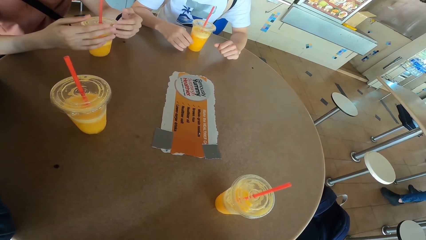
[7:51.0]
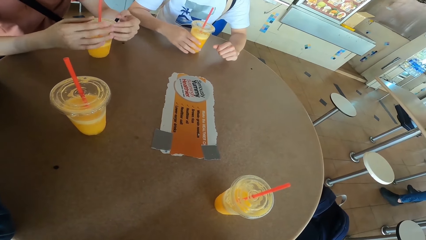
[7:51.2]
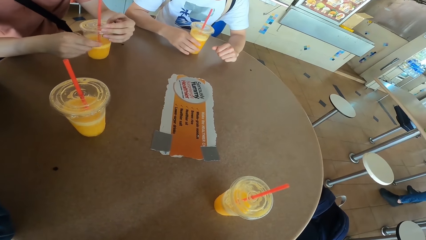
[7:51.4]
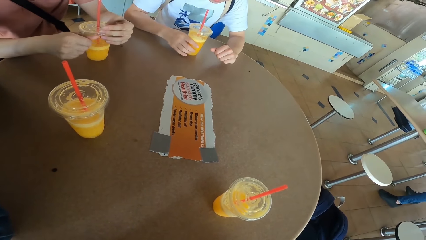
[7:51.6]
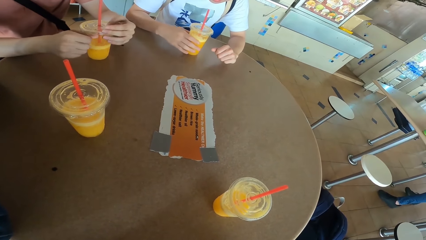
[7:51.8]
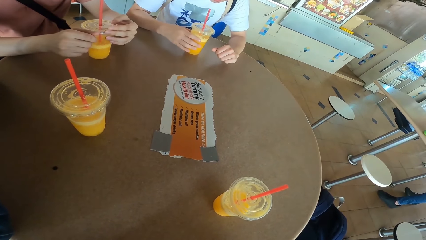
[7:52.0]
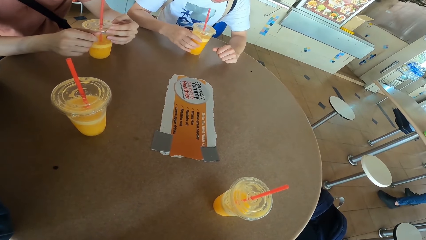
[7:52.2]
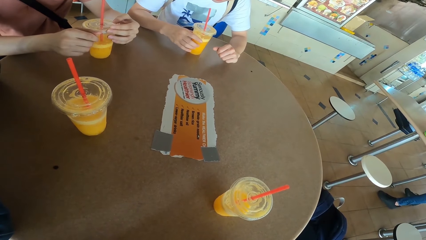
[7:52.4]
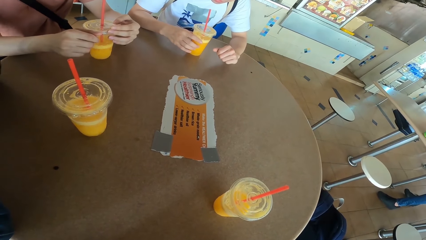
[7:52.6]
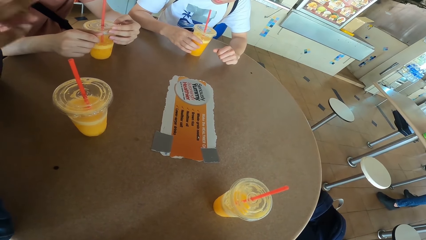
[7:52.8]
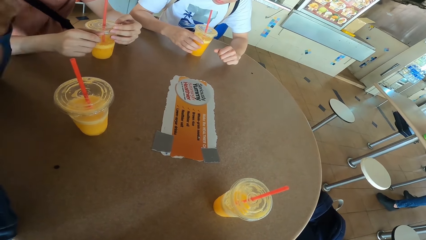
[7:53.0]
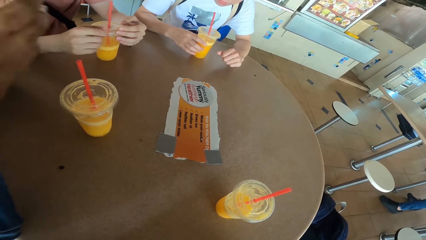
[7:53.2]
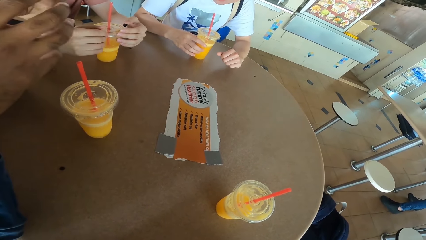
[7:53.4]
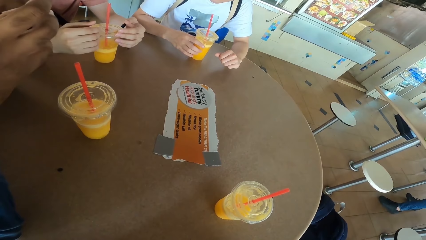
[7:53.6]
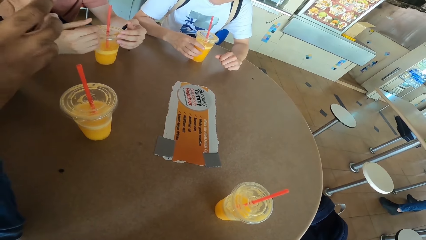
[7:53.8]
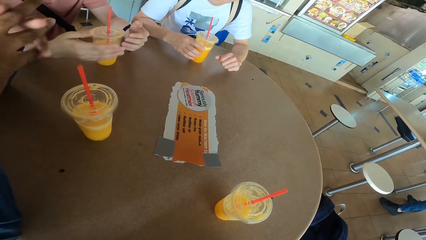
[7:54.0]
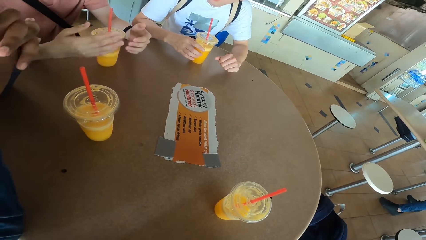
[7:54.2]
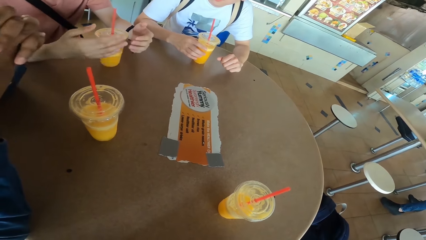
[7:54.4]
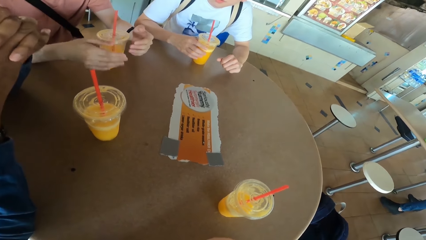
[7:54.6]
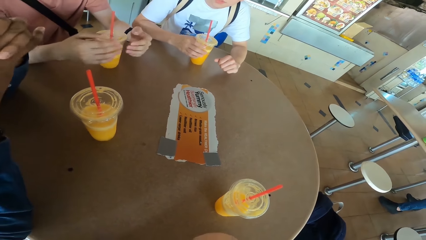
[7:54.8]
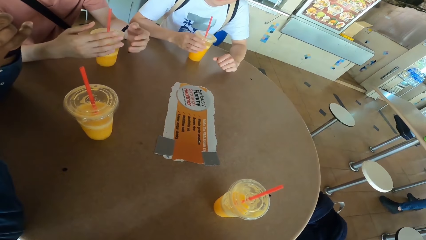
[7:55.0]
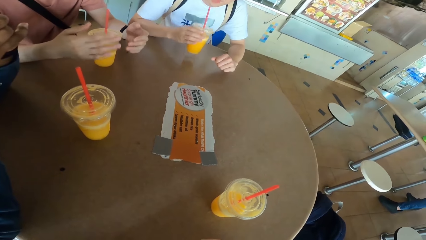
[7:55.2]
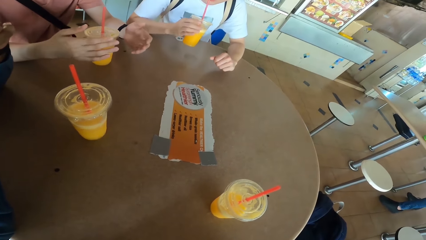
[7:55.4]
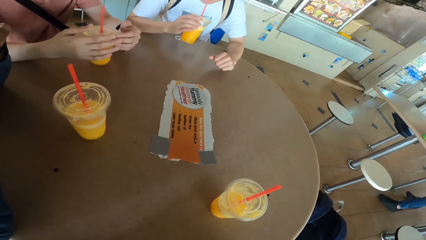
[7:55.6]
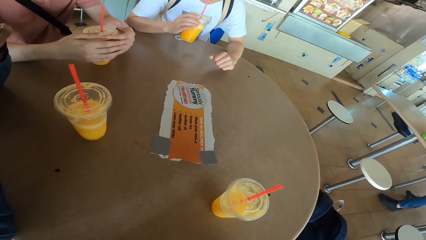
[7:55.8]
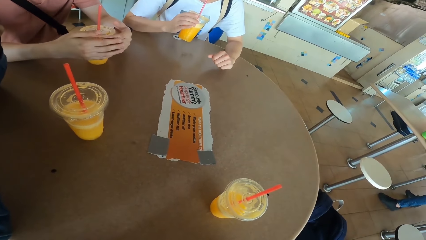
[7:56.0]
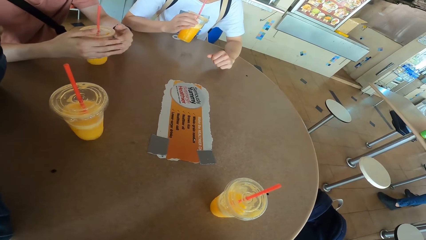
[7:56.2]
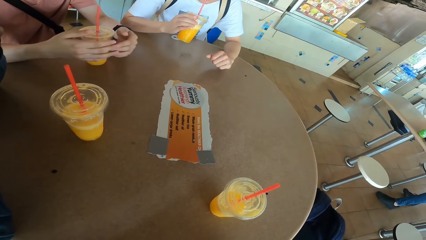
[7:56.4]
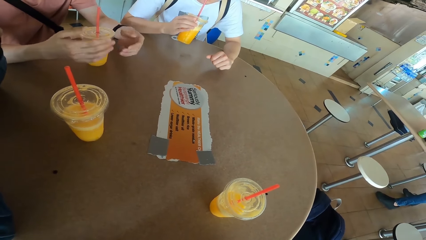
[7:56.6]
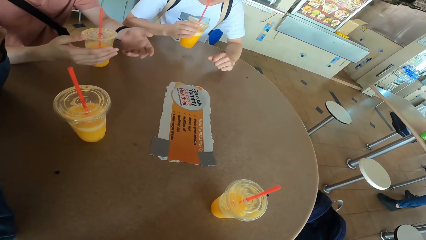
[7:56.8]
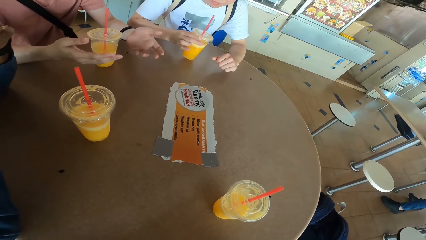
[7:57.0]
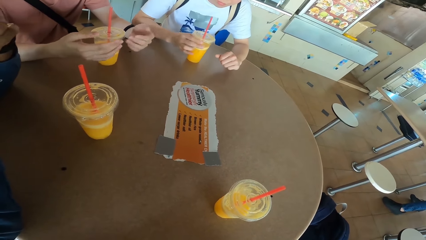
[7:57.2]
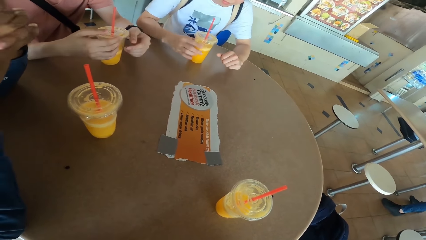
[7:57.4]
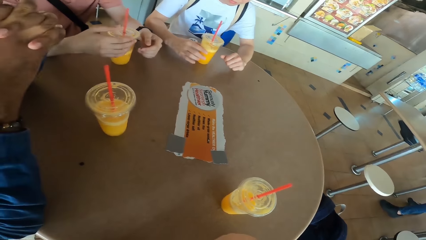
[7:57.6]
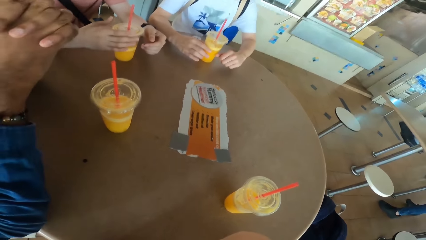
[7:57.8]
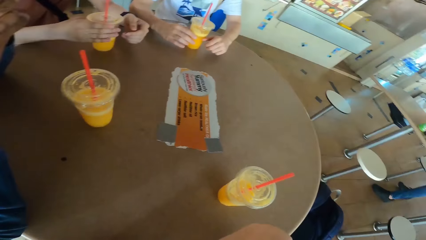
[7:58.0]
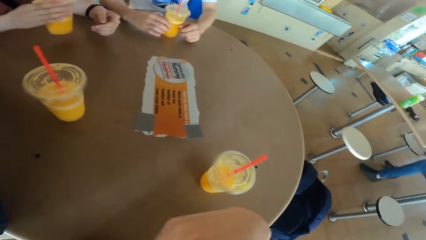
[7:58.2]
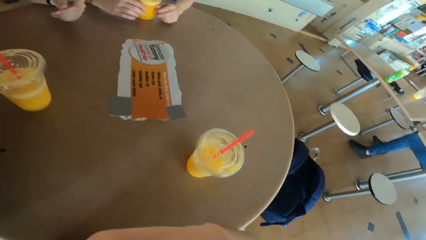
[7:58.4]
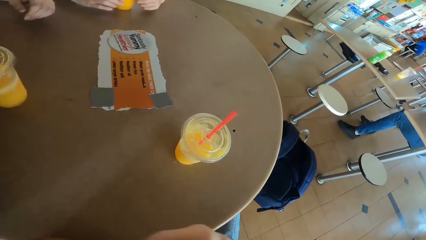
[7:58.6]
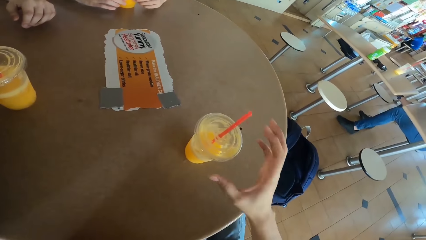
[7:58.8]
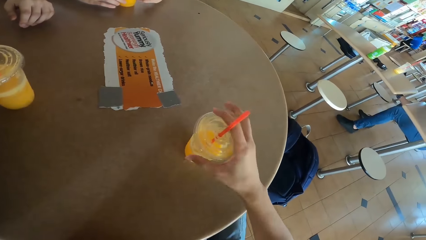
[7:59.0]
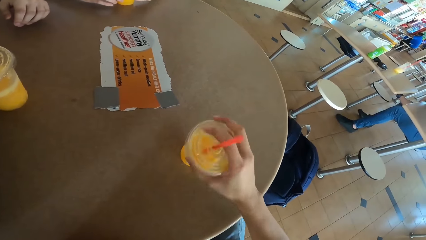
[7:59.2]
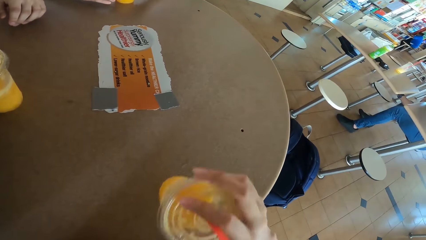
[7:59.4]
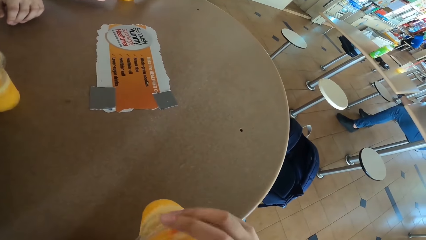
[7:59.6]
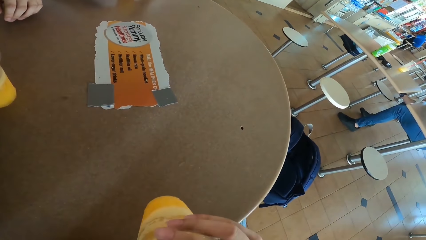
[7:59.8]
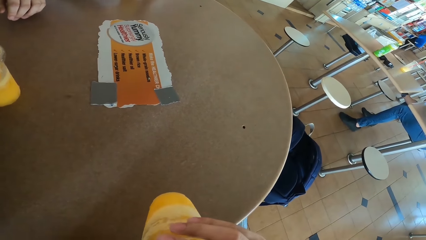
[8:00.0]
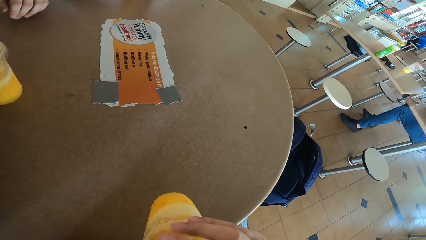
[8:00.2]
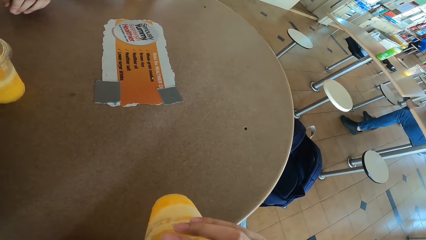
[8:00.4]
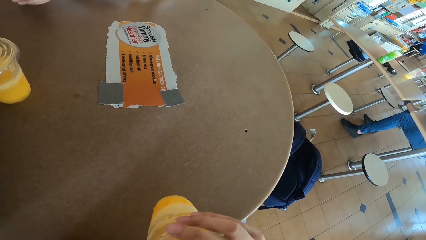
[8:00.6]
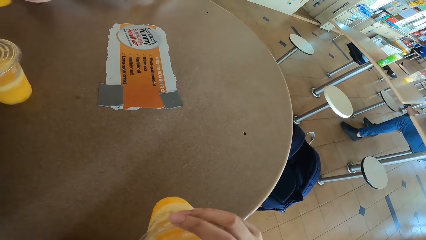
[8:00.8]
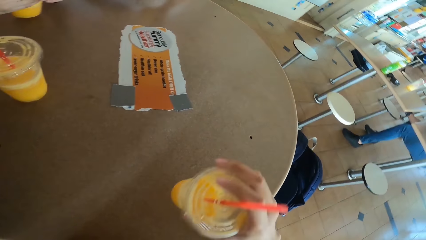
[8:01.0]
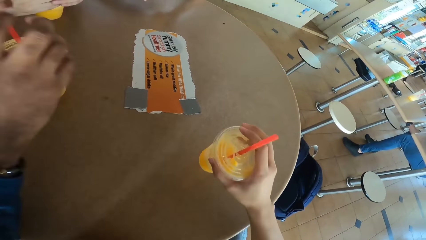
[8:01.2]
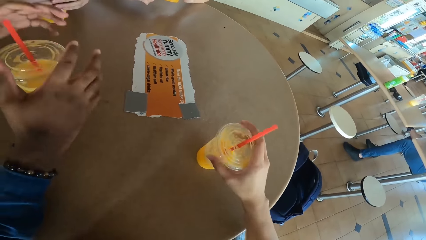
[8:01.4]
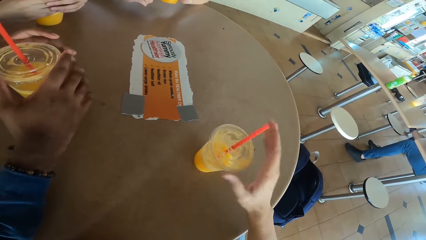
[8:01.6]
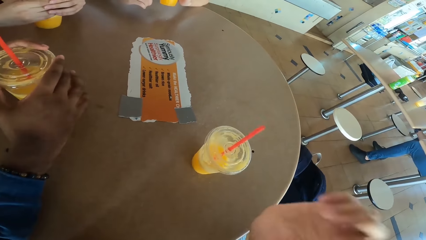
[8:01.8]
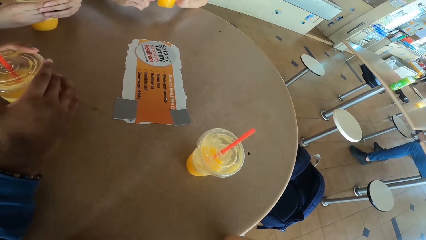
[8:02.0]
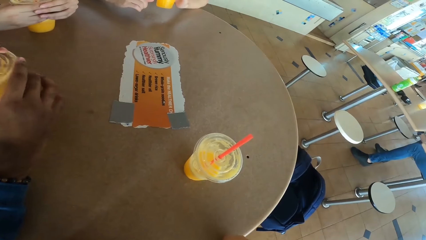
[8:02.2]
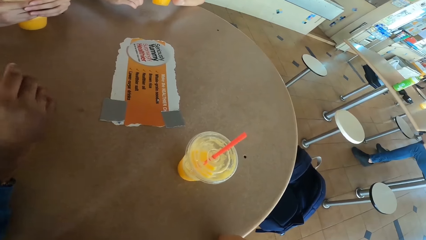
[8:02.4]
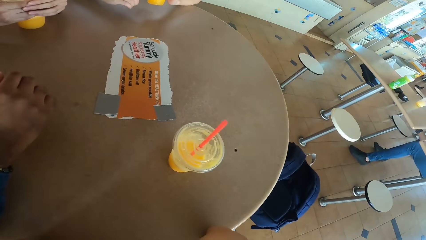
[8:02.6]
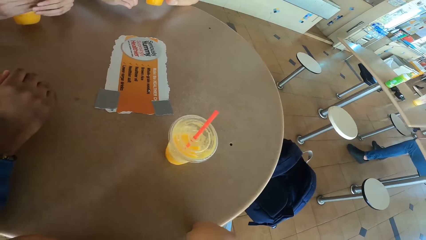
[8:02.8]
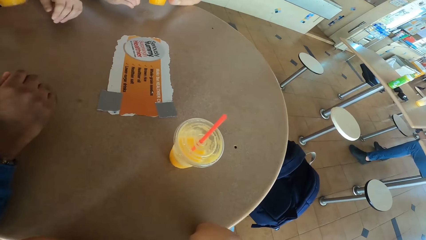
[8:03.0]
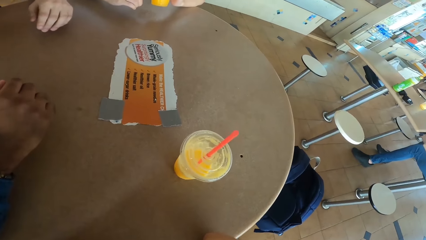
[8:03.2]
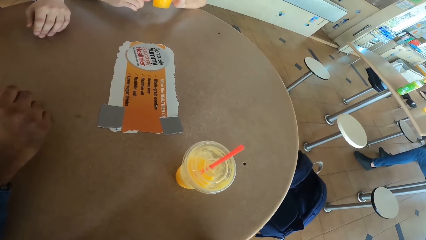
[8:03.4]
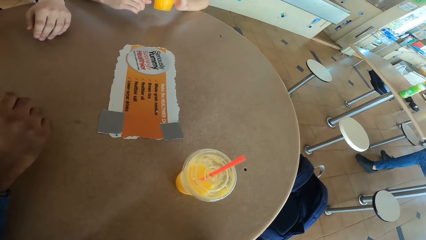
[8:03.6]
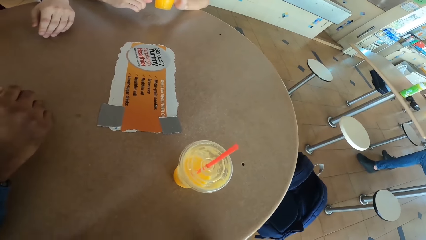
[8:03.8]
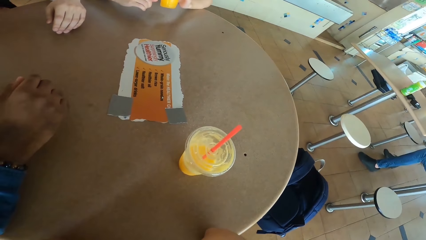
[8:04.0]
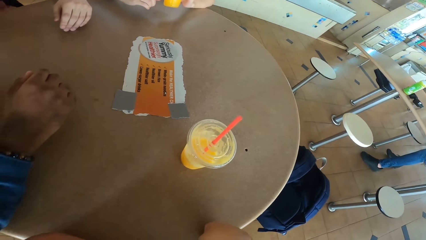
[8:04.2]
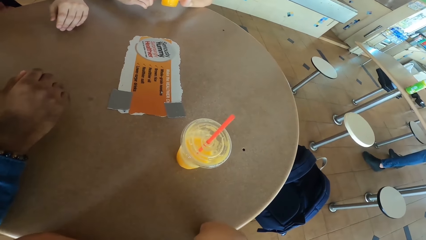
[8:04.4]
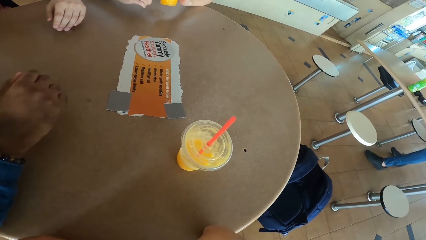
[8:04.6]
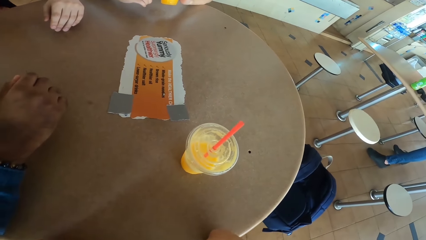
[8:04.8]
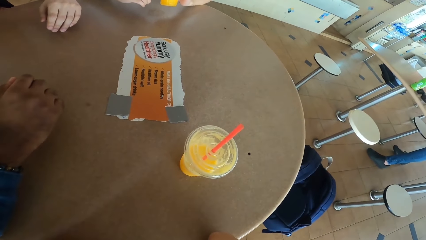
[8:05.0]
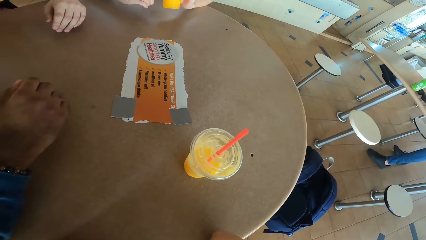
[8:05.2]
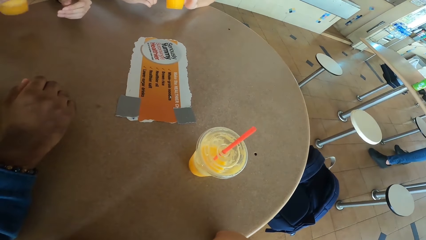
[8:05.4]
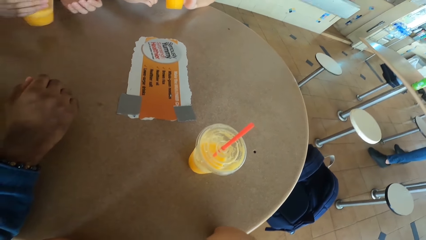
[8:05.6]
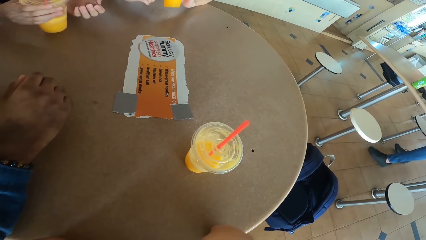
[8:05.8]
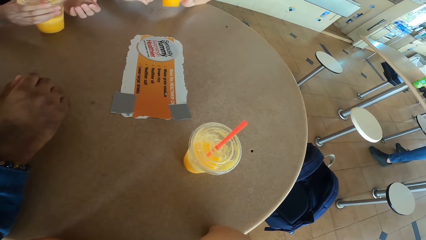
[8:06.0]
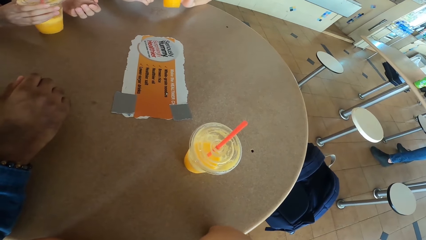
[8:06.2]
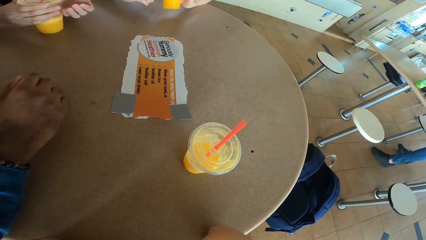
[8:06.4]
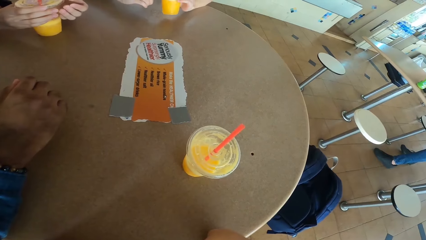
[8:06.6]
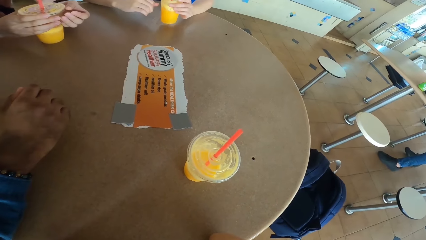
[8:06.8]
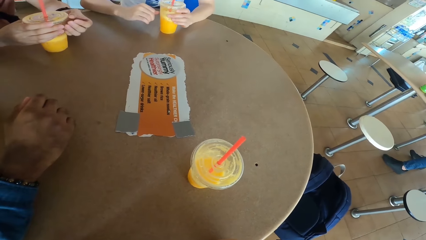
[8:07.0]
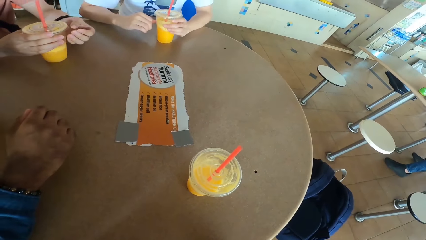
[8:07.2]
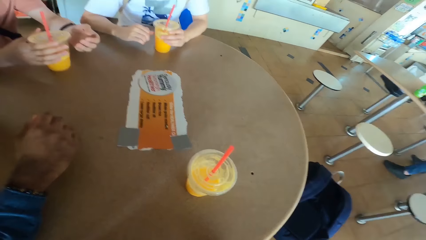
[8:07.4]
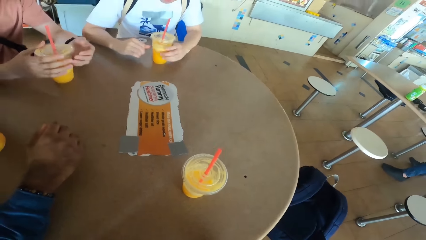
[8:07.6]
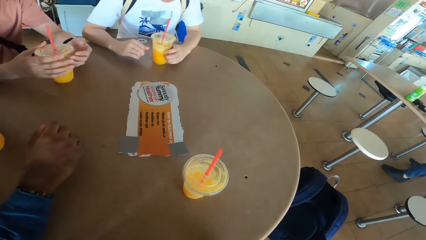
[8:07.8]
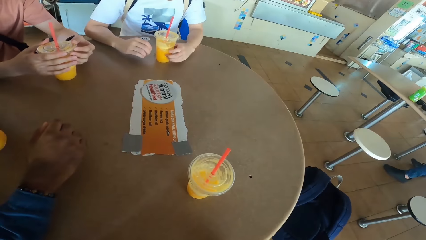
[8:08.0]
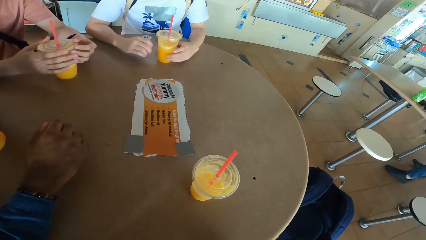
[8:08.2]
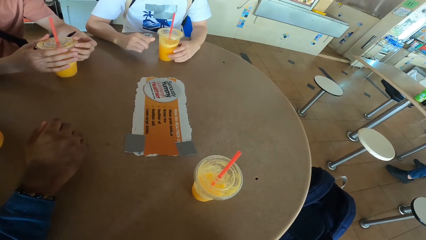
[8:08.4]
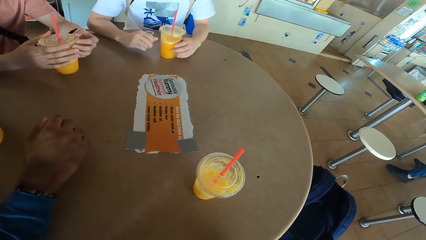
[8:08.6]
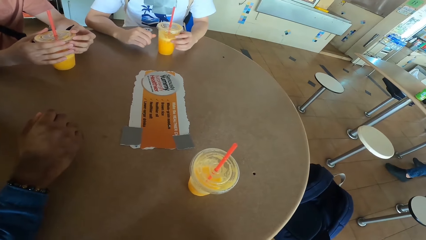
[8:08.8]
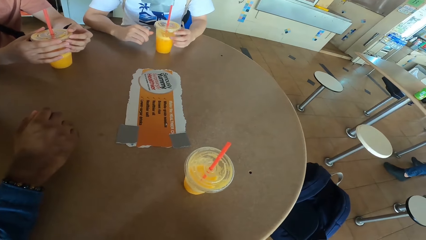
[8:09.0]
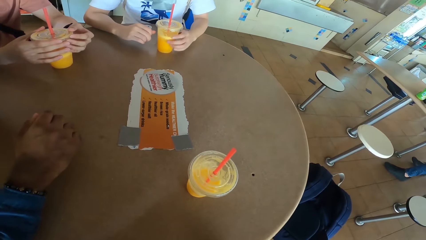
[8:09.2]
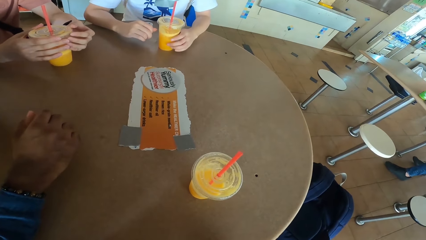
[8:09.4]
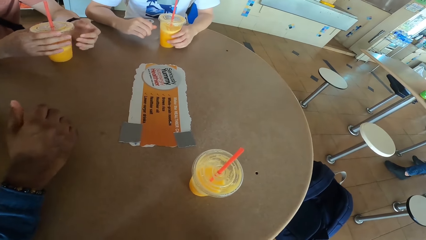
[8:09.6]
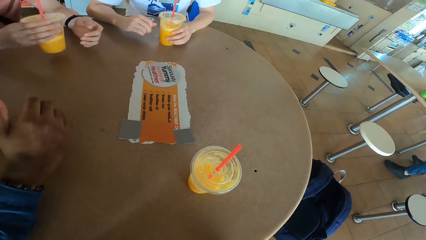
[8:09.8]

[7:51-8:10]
A man gestures with his hand. The camera wearer responds to another man. A third man picks a juice can from the table and sips juice from the can. The first man places a juice can or tumbler on the table and lifts the tumbler. The camera wearer picks a juice can from the table and sips juice from the can. He places the juice can on the table and lifts his hand. The first man picks the juice can from the table. The second man picks a juice can from the table. The camera wearer looks around the table. The second man places the juice can on the table. The third man places the juice can on the table.
